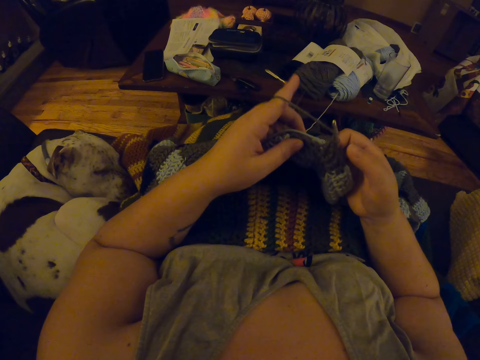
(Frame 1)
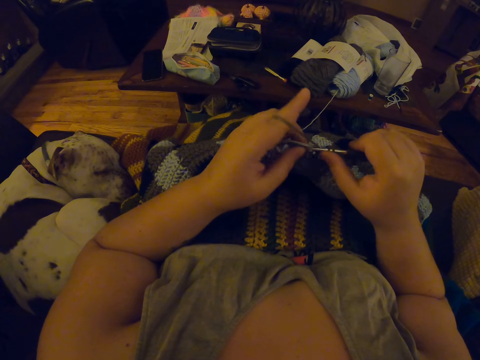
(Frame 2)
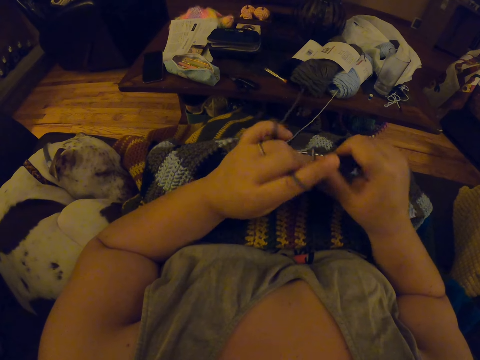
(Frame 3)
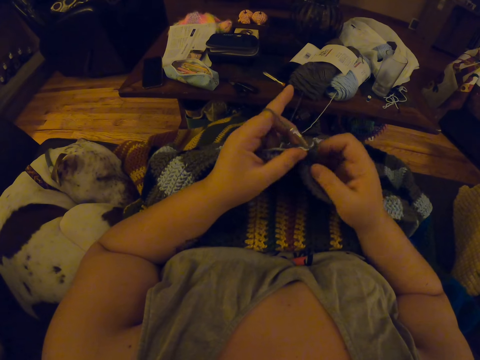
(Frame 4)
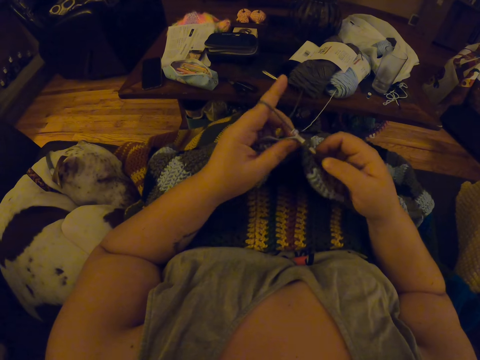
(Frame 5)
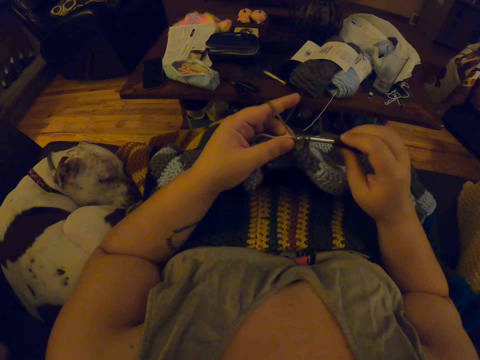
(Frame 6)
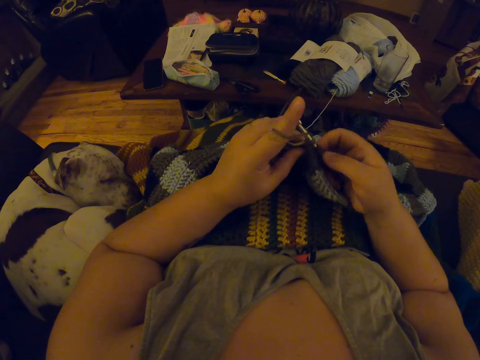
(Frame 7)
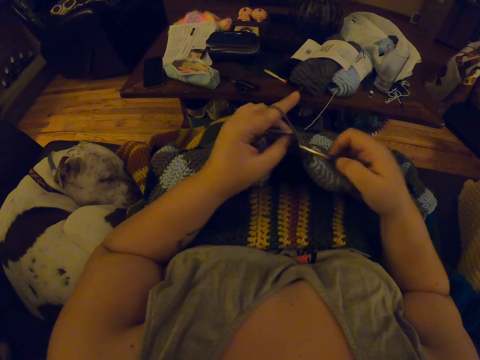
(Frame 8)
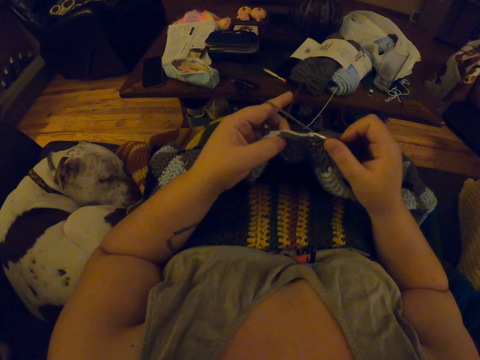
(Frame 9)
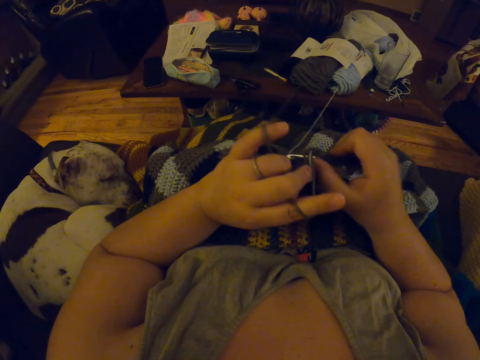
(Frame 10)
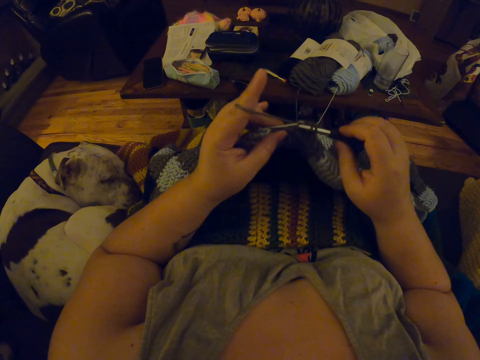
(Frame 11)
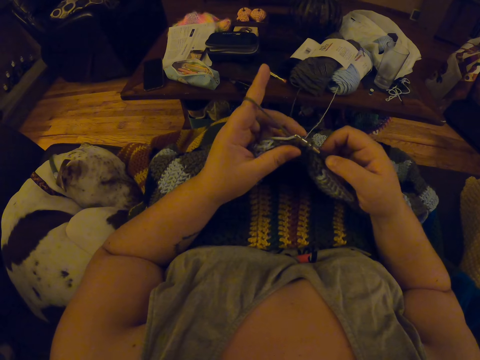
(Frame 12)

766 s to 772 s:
The camera wearer crochets the wool with a crochet.

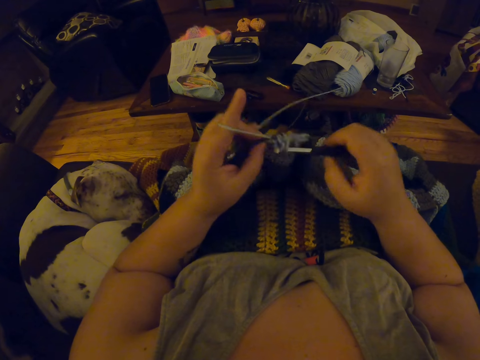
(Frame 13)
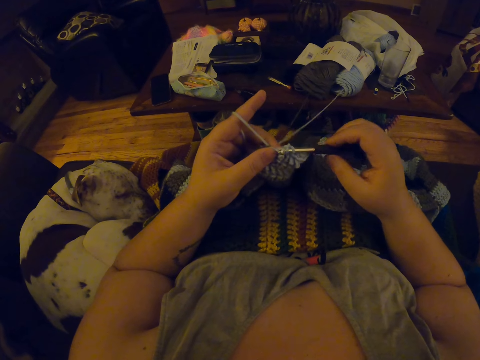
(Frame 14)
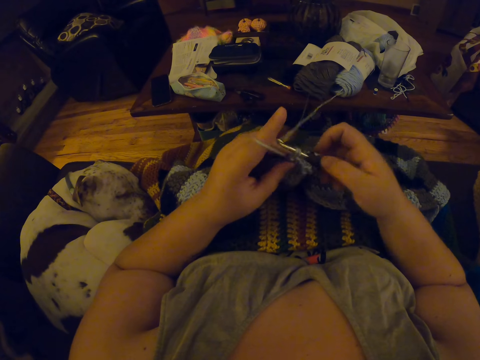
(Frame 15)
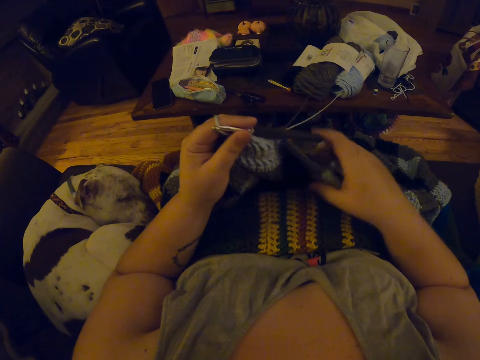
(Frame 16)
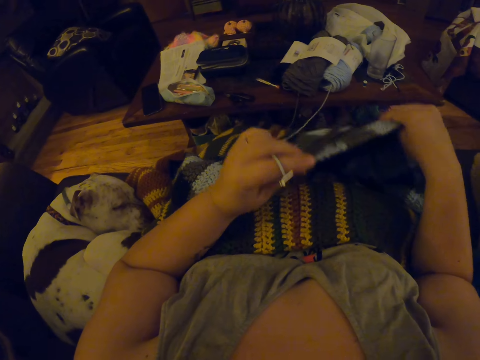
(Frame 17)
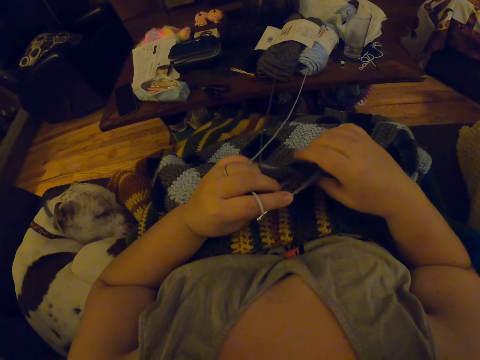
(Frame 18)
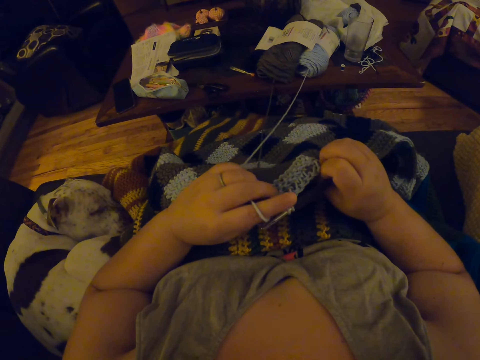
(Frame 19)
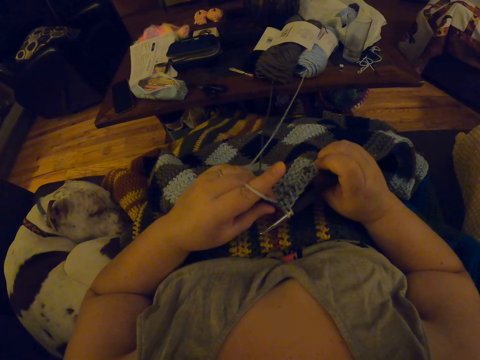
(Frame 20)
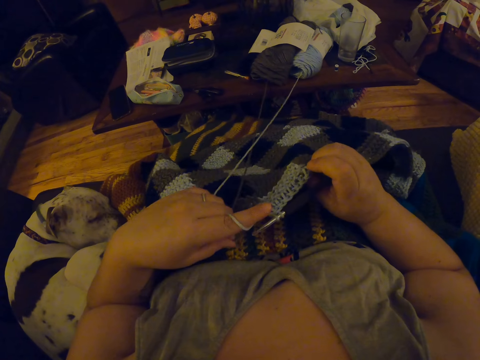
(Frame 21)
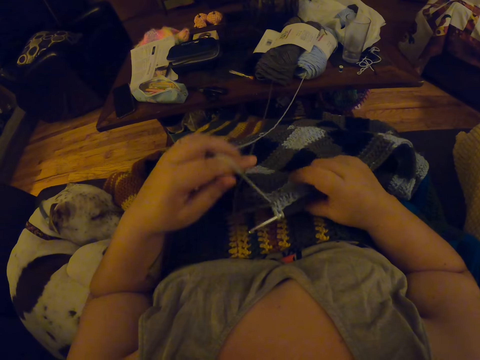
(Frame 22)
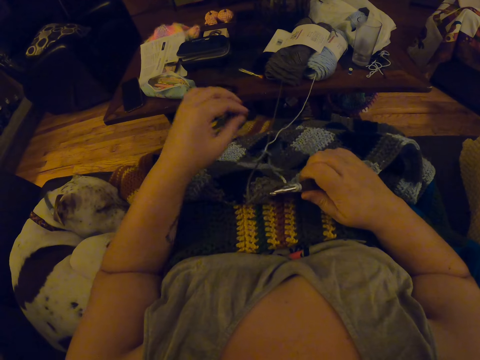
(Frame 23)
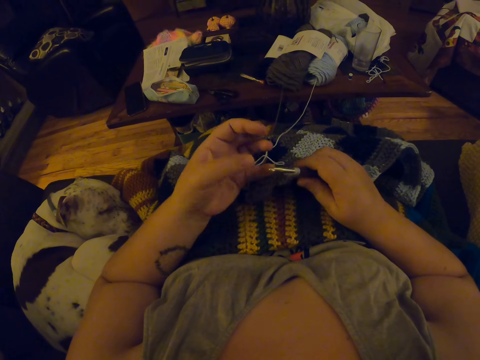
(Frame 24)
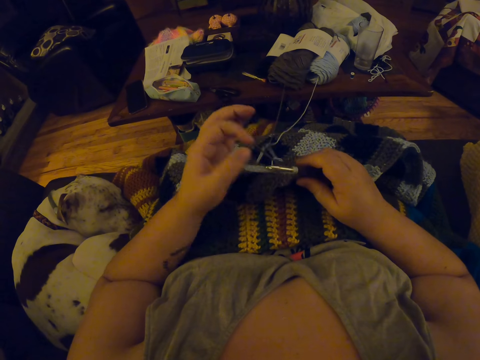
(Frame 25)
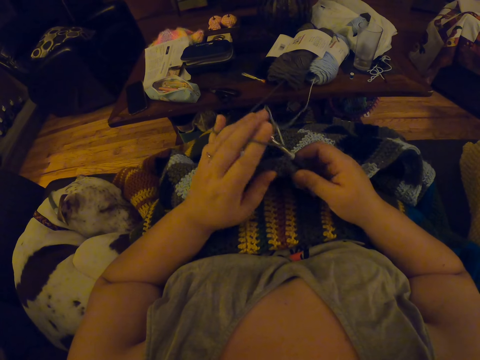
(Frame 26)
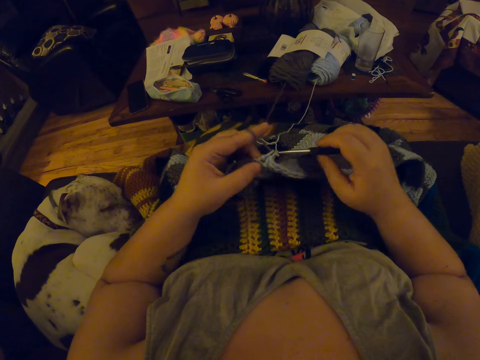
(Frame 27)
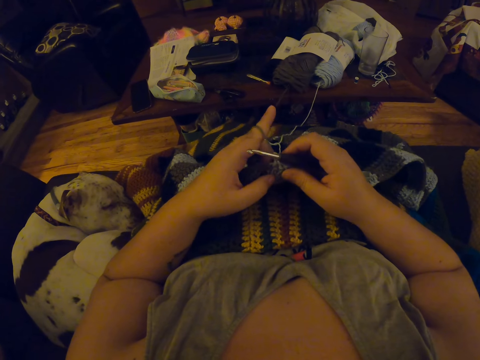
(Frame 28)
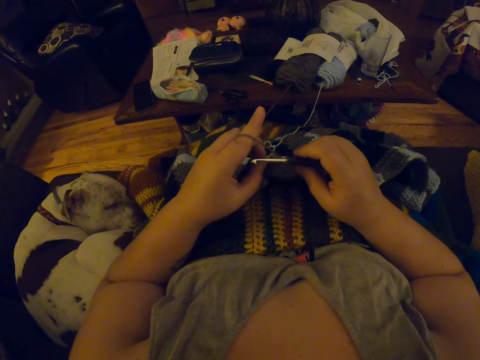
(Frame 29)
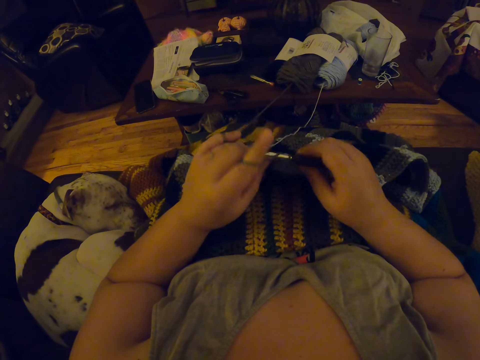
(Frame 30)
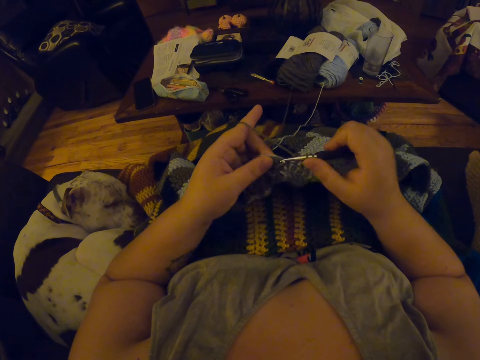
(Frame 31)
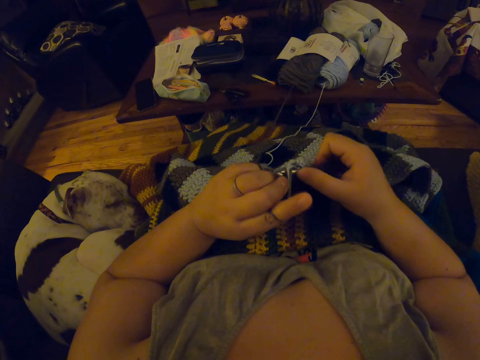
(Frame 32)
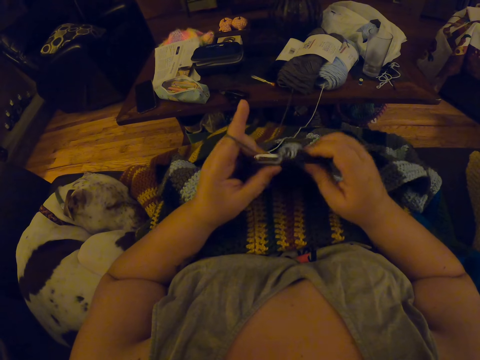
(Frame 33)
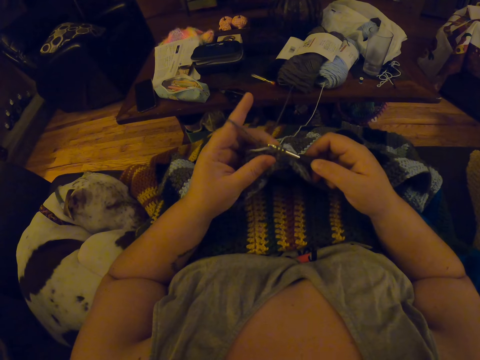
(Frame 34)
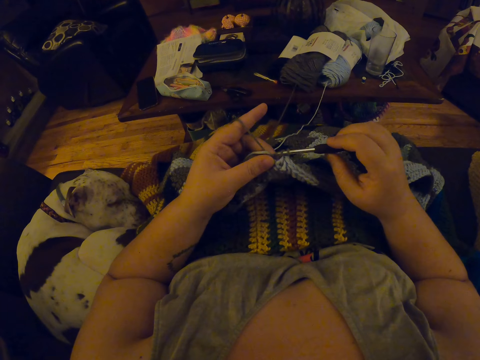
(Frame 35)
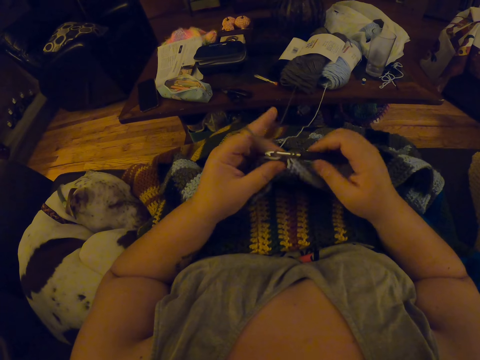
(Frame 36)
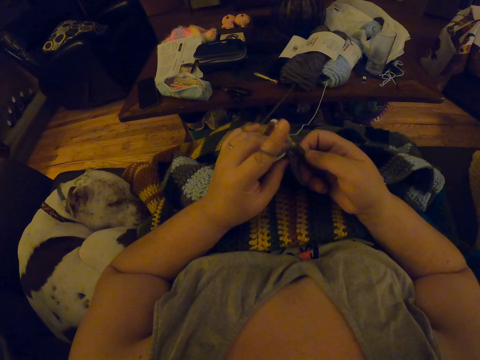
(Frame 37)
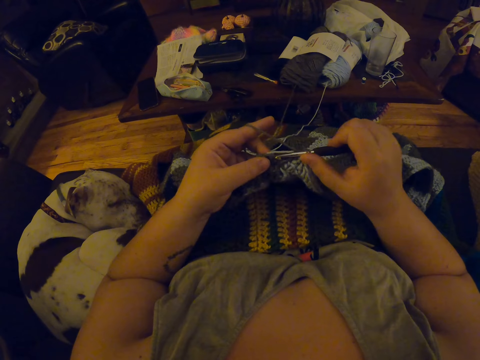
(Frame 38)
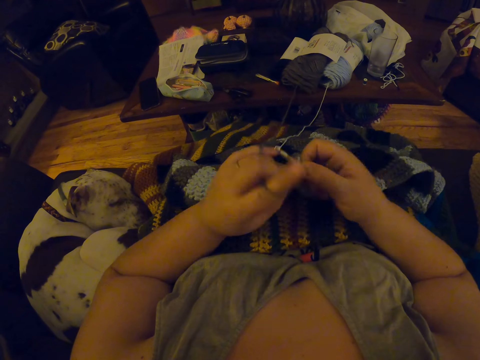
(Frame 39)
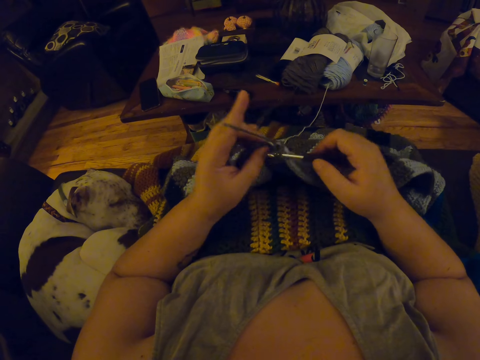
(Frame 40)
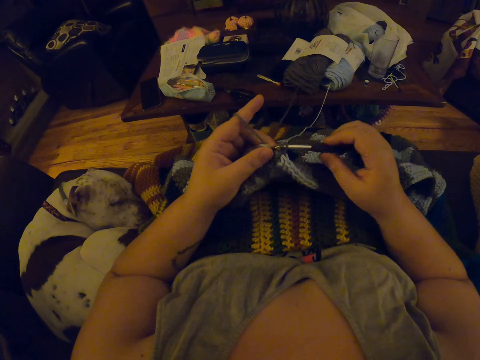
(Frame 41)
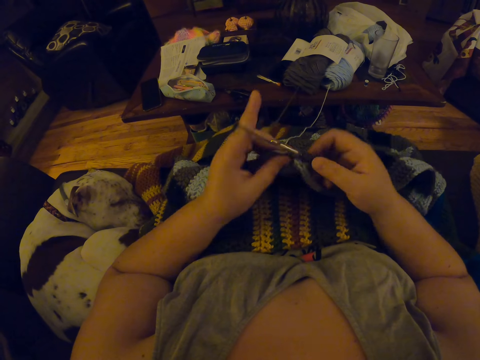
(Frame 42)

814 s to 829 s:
The camera wearer lets go of the crochet. She adjusts the blanket. She holds the crocheted wool with her hand. She lifts up the crocheted wool with her hand. She lowers the crocheted wool. She moves her hand forward. She holds the crocheted wool with her hand. She pulls on a piece of wool with her fingers. She moves her hand away from her. She lets go of the wool. She moves her hand towards her. She holds the wool with her fingers. She places the wool on the back of her fingers. She holds the crocheted wool with her fingers. She crochets the wool with the crochet.

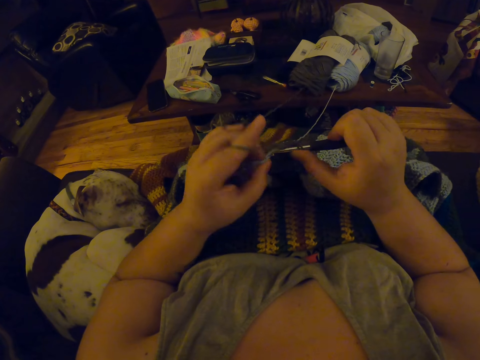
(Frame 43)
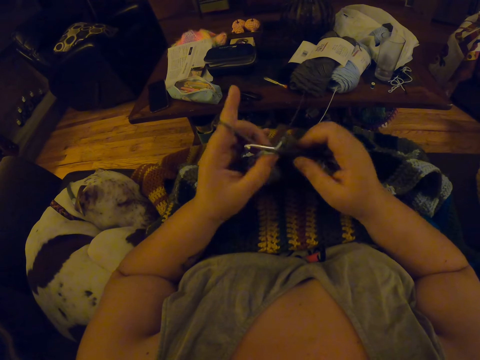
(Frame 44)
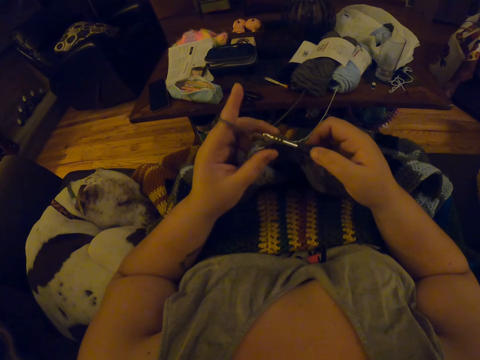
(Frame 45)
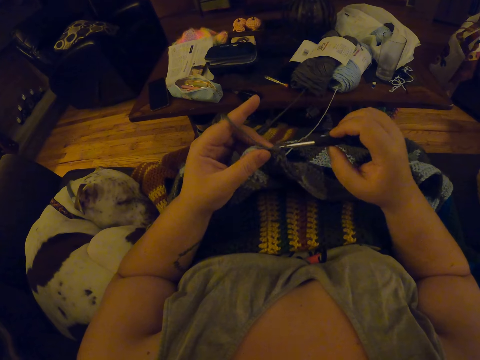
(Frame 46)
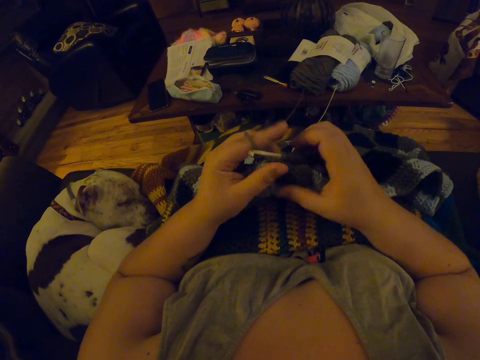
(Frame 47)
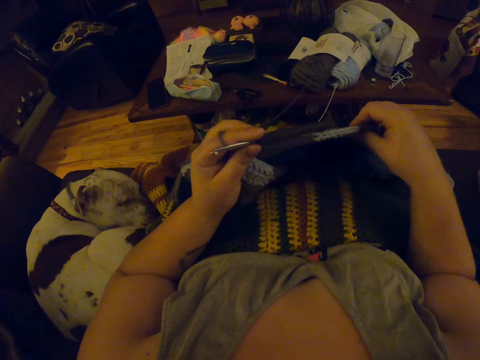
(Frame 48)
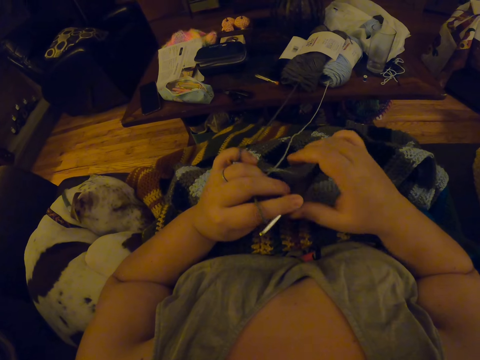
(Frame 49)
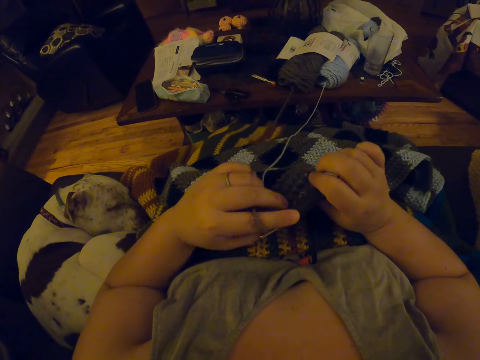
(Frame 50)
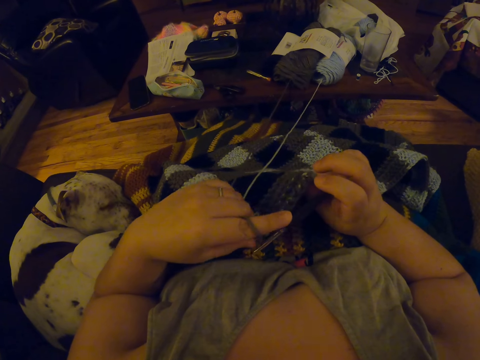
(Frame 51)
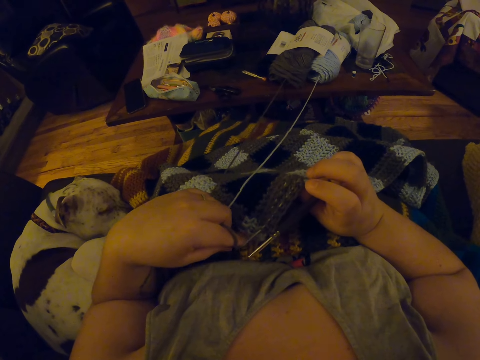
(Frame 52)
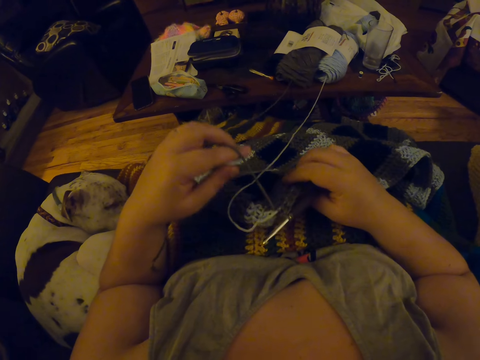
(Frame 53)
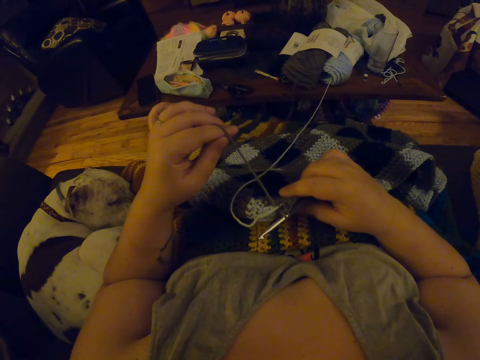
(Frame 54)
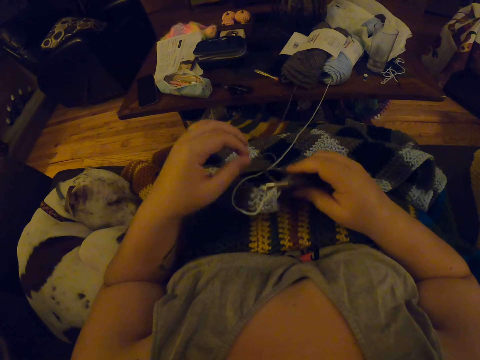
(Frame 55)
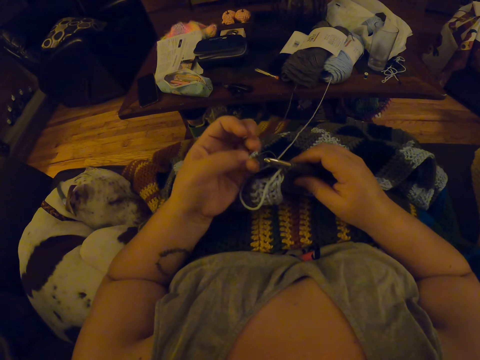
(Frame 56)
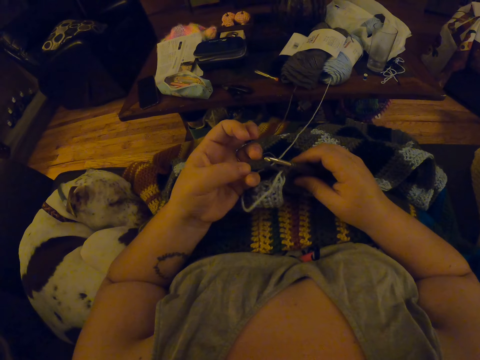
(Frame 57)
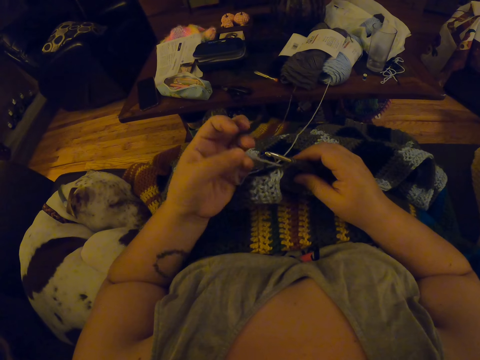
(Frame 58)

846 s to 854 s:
The camera wearer adjusts the blanket. They look at the fabric.
